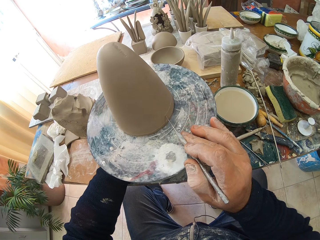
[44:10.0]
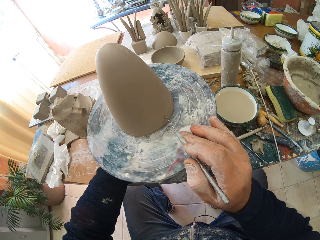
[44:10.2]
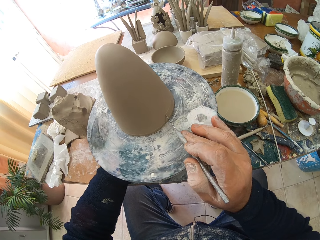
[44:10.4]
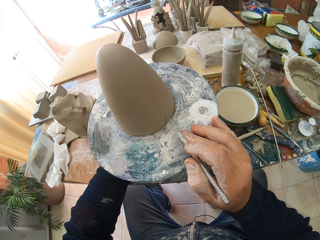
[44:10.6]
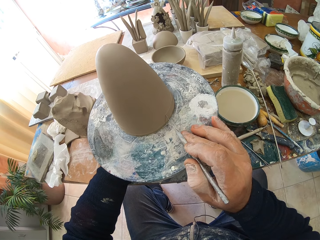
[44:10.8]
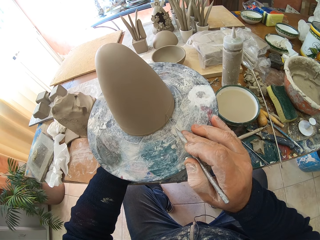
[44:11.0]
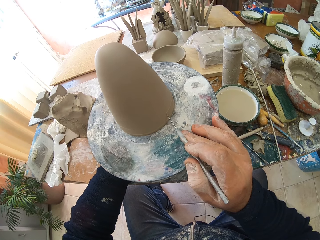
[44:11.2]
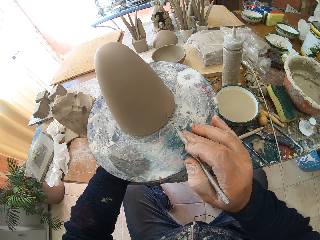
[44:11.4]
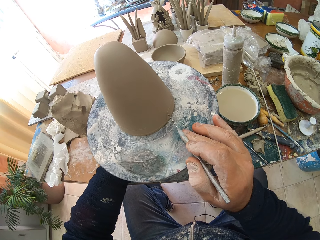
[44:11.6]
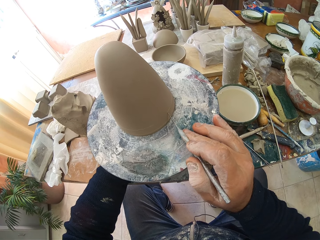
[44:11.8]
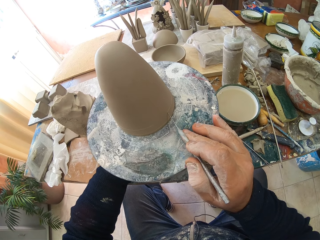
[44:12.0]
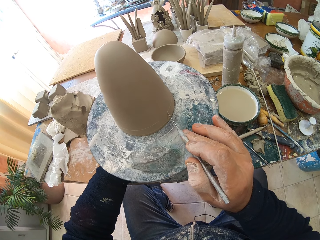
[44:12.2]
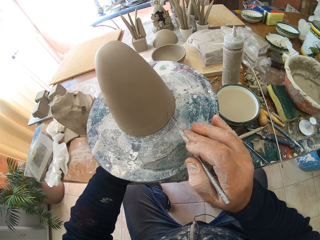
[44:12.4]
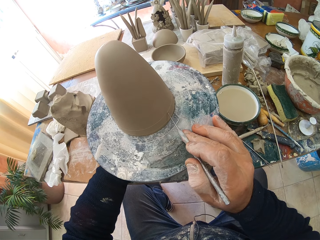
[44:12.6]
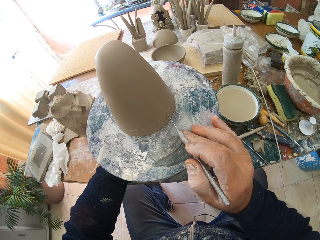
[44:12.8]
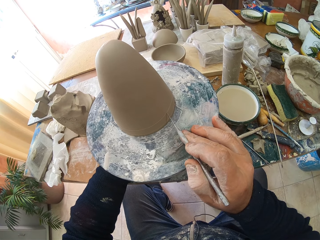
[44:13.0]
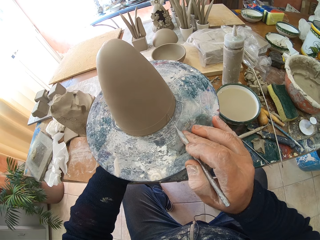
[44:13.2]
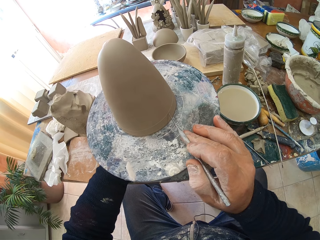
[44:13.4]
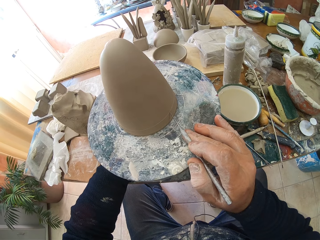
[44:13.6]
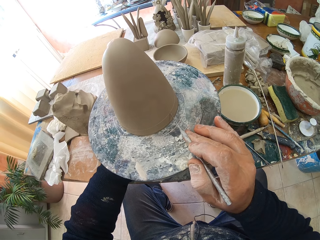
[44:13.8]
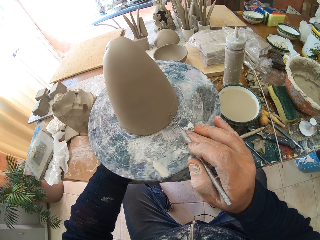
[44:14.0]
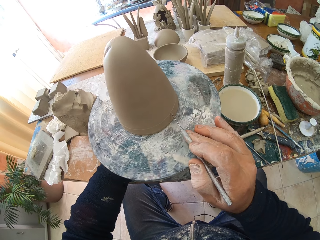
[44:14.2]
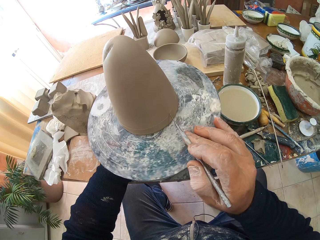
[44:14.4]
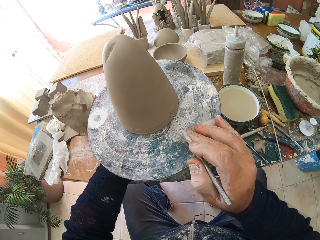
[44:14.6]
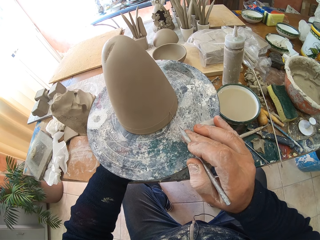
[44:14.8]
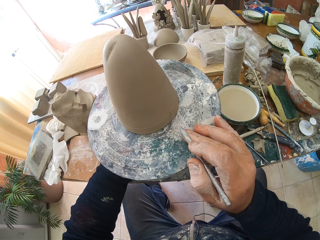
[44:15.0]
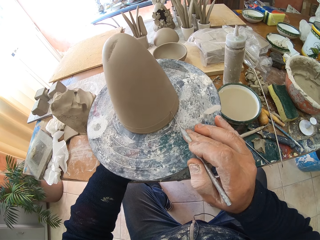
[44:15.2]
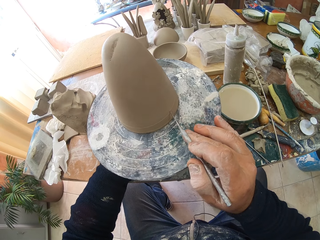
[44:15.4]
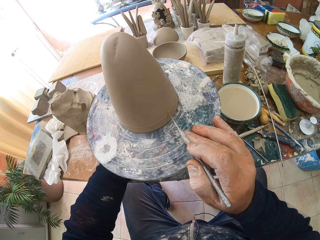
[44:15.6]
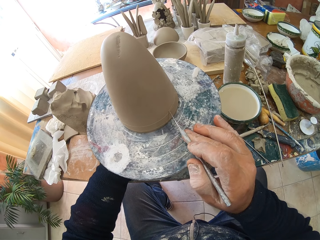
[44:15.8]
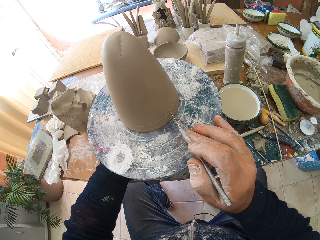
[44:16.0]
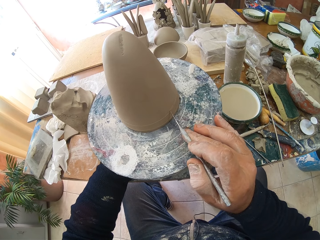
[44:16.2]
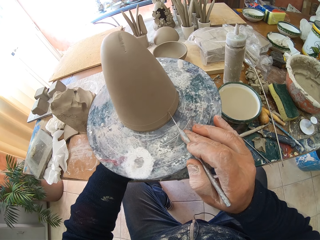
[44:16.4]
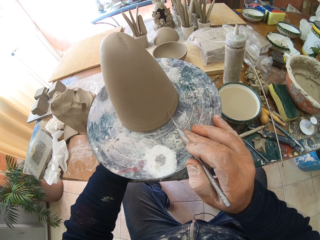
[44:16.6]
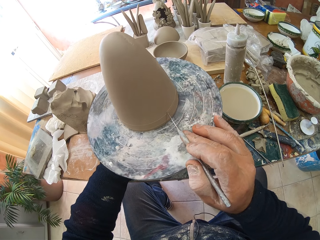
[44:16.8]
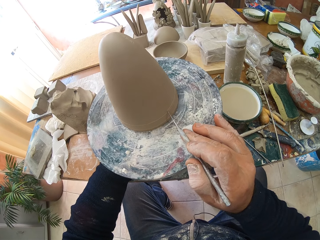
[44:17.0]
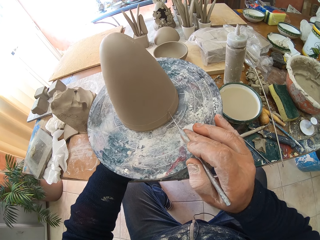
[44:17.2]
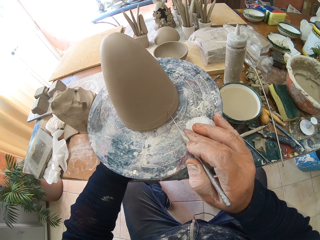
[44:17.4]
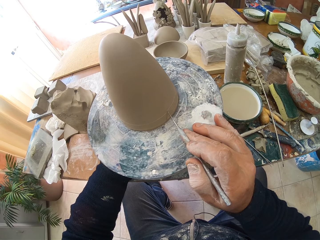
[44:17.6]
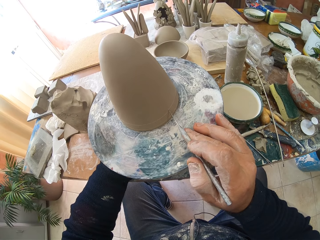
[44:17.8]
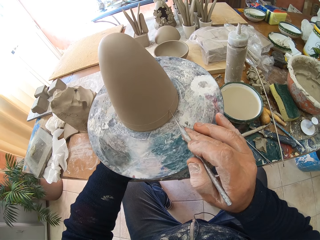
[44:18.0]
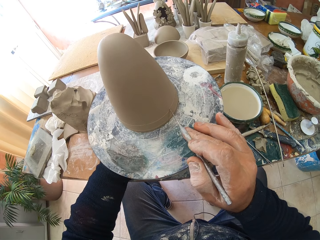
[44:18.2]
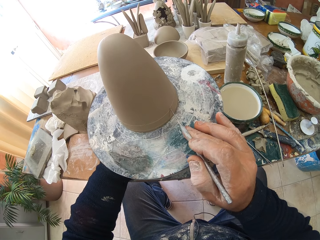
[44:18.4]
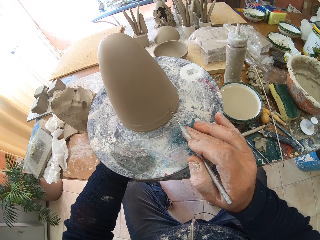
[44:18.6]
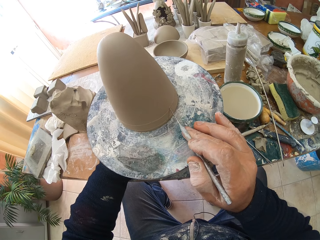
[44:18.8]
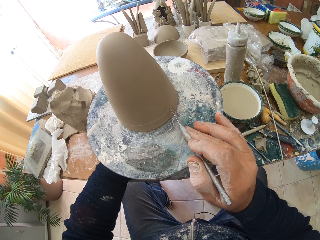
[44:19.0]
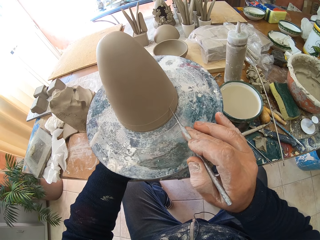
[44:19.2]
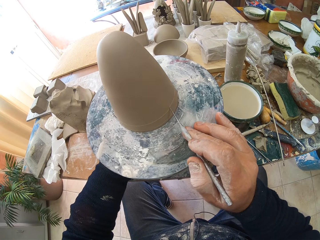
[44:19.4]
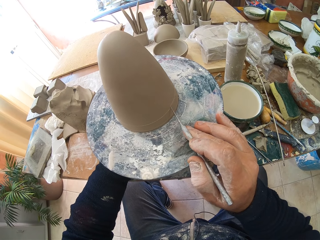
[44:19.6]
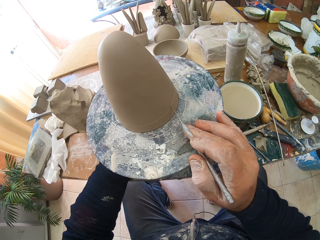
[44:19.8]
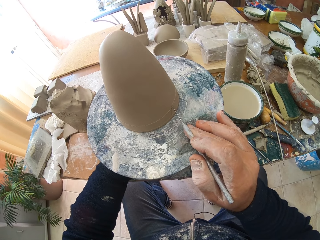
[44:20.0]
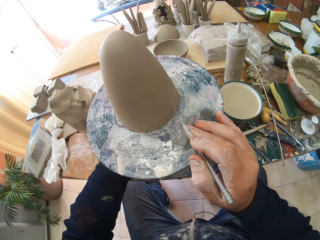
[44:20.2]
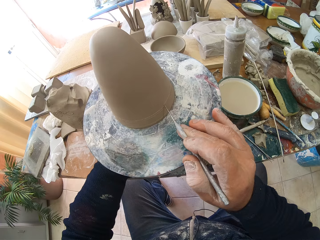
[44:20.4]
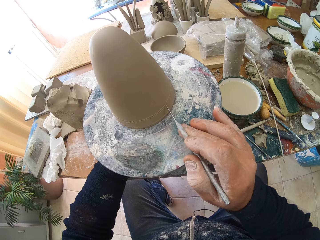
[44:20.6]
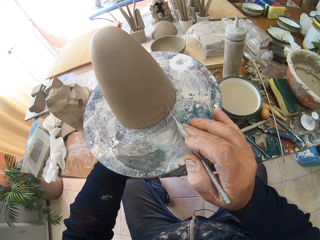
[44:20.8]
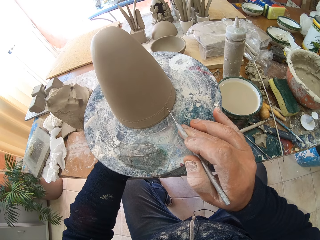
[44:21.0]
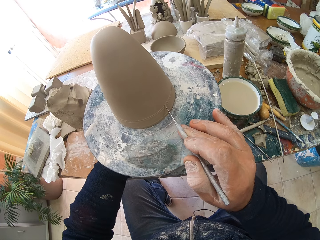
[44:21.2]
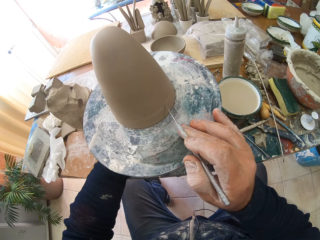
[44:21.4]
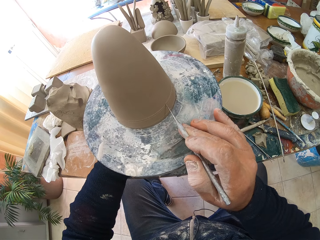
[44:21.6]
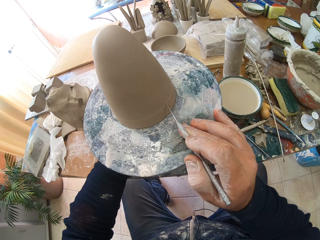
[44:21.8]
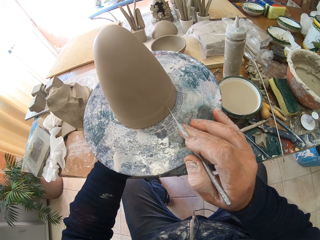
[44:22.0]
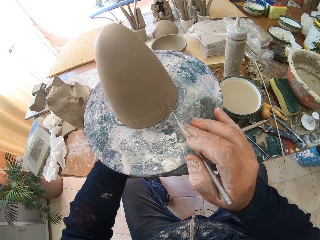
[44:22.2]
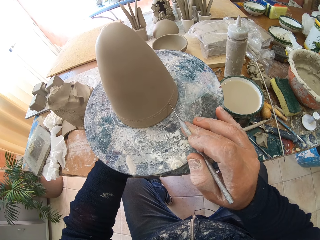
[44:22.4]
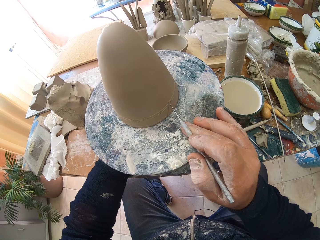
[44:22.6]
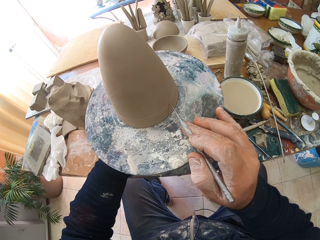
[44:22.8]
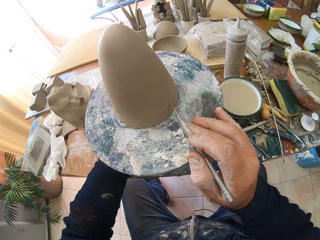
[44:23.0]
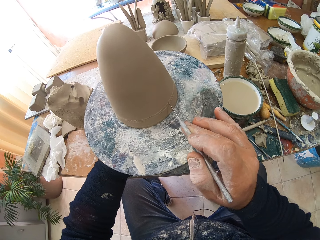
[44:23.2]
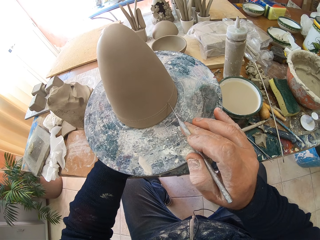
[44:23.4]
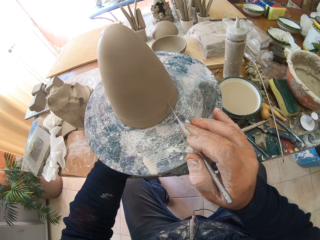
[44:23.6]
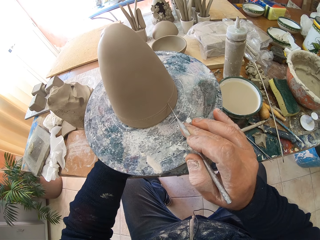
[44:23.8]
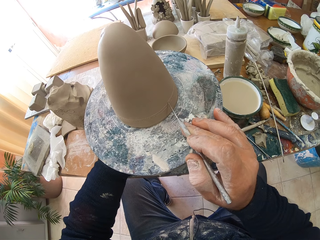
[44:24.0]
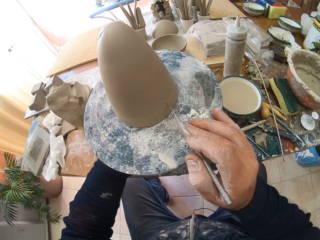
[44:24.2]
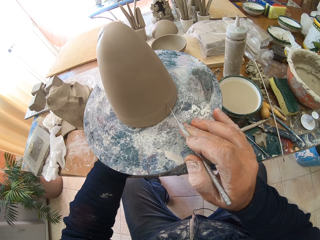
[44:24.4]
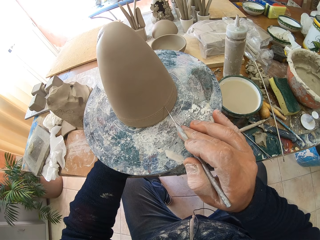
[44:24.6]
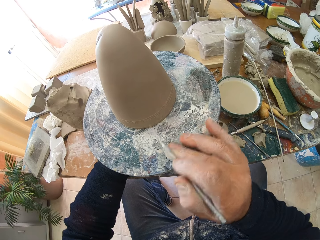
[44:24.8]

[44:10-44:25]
The camera wearer rotates a clay molder on a table. They craft a clay model with a rod. They rotate the clay molder on the table. They craft the clay model with the rod. They rotate the clay molder on the table. They craft the clay model with the rod.

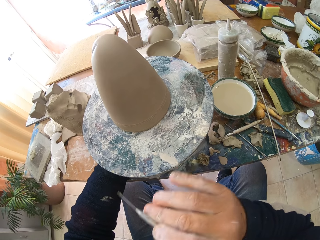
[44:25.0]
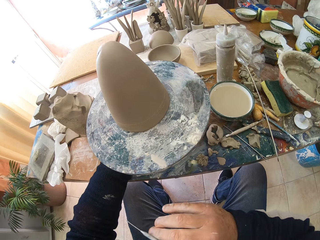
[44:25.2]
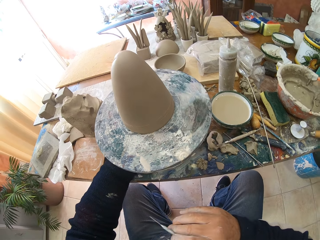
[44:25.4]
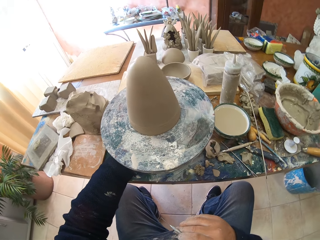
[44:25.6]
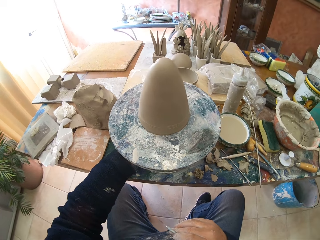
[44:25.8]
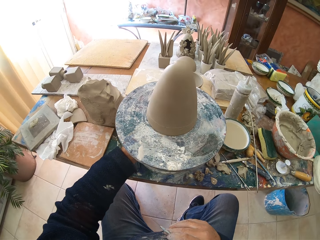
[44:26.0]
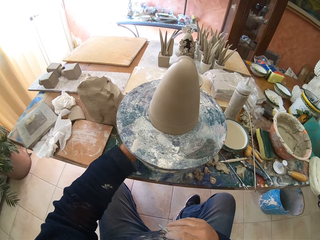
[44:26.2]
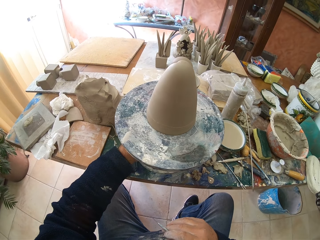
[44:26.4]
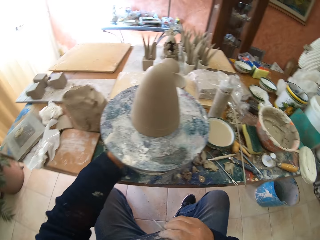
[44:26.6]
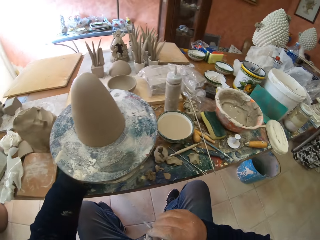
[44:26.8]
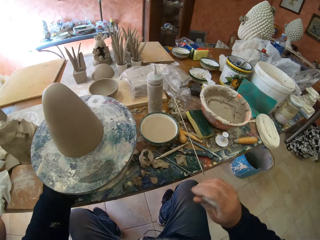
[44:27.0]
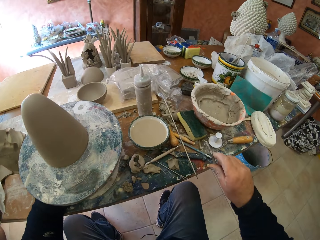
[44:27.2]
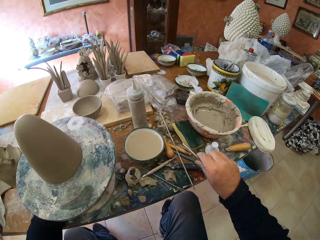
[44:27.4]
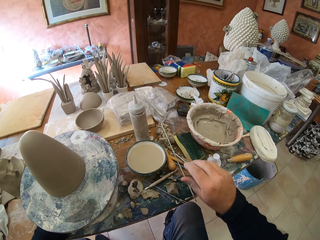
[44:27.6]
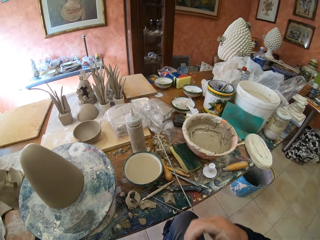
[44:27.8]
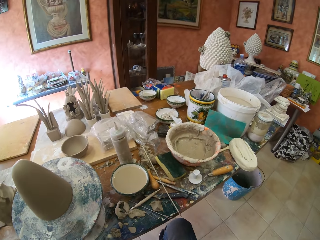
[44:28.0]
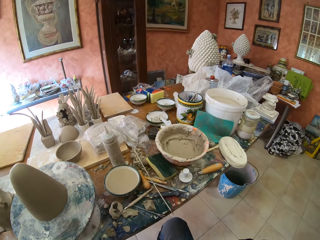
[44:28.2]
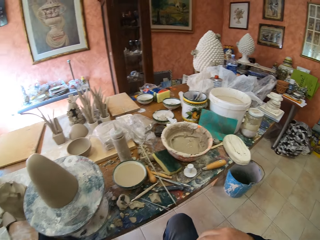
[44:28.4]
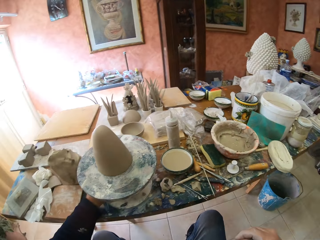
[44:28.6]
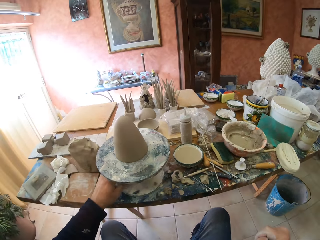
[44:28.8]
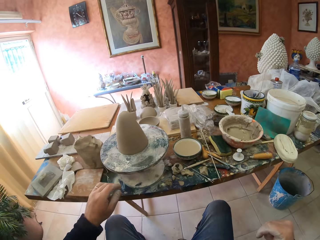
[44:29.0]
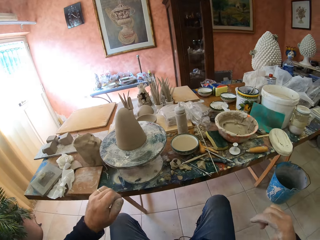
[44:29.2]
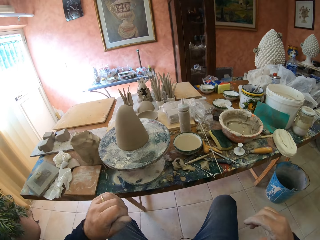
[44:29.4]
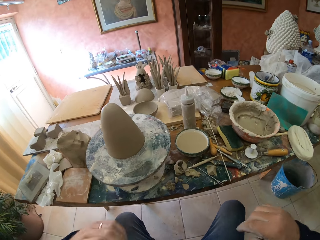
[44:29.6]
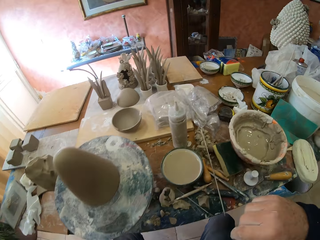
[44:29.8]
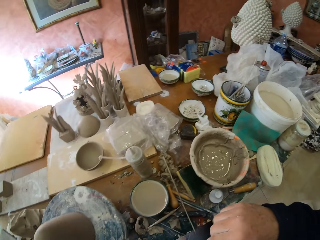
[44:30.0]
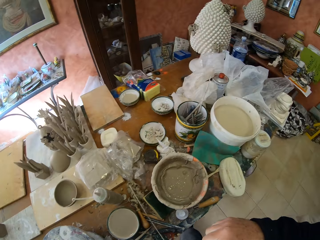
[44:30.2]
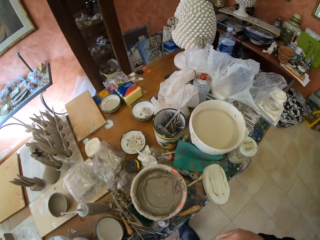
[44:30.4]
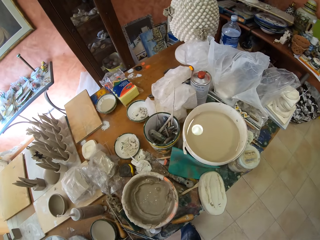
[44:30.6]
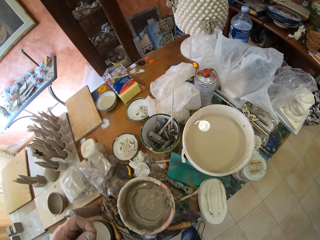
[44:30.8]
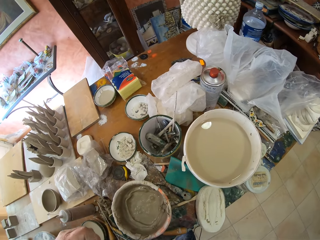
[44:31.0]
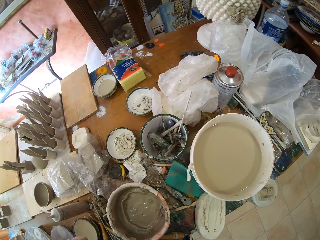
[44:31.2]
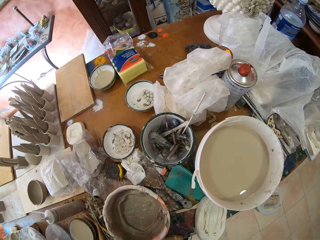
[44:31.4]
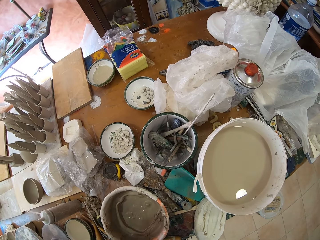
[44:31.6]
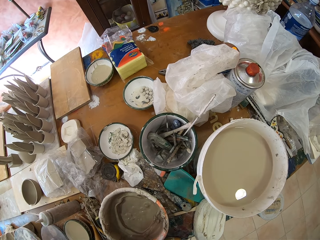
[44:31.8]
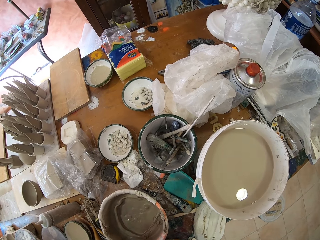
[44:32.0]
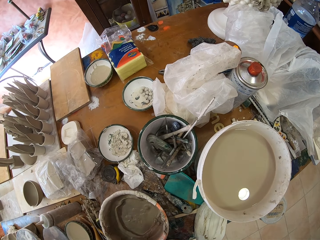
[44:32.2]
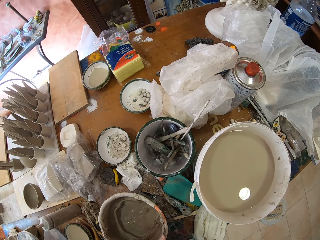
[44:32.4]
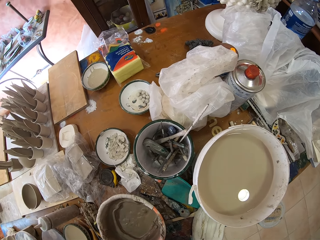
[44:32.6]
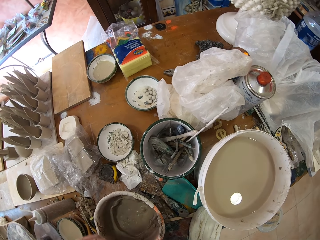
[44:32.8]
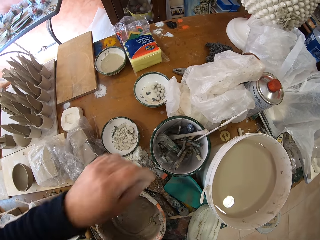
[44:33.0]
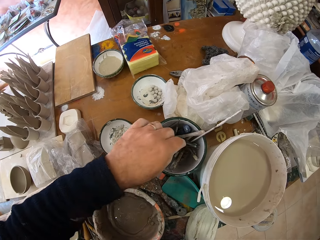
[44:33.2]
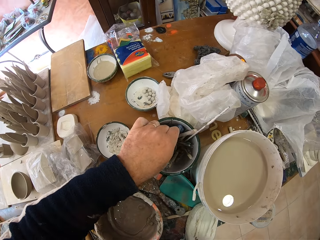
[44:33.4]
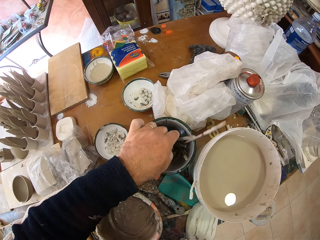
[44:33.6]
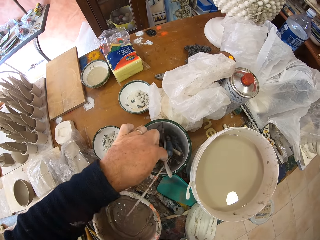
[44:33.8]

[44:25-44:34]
The camera wearer rotates a clay molder on a table. They put down a rod on the table. They look around a garage. They stand up.
